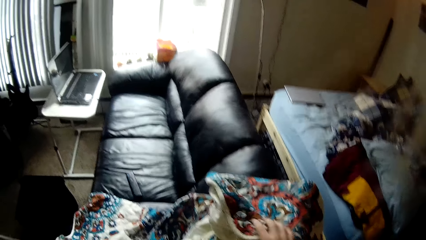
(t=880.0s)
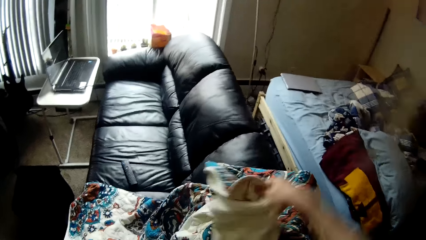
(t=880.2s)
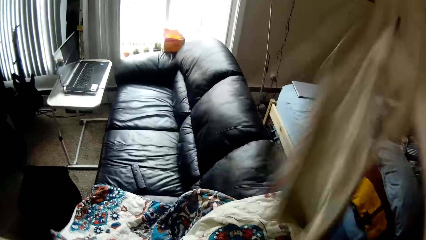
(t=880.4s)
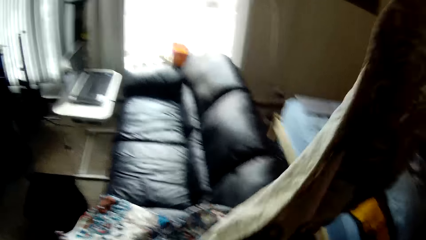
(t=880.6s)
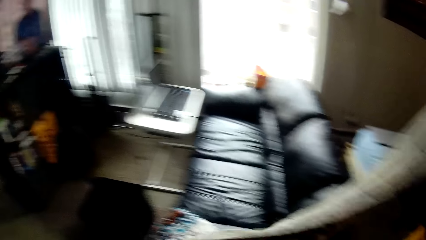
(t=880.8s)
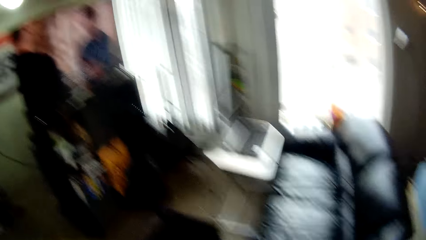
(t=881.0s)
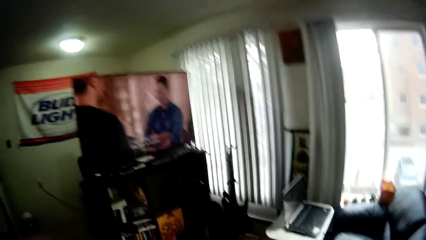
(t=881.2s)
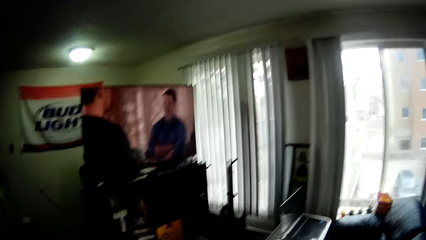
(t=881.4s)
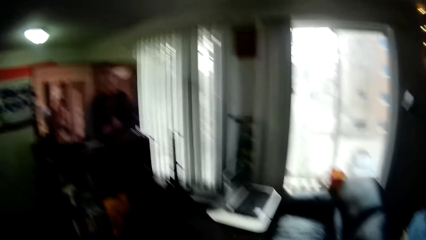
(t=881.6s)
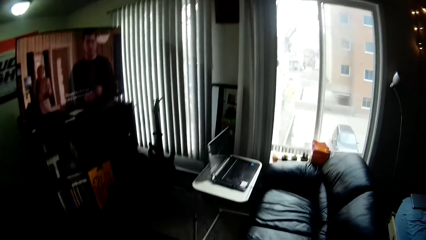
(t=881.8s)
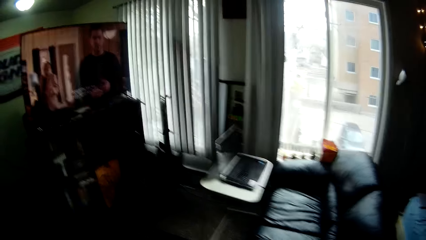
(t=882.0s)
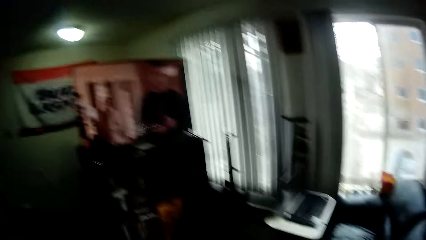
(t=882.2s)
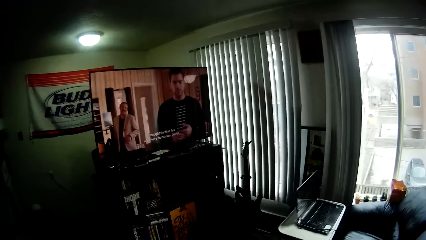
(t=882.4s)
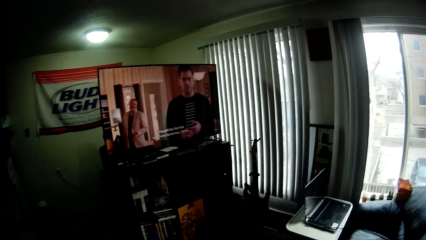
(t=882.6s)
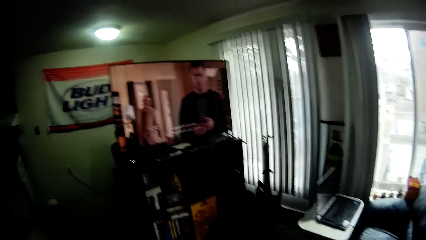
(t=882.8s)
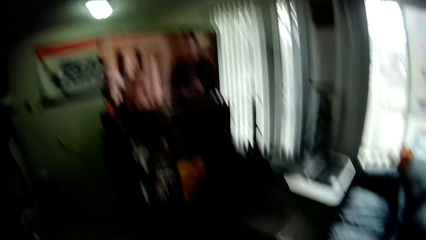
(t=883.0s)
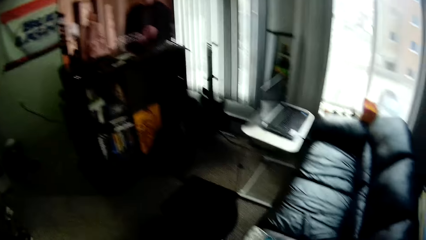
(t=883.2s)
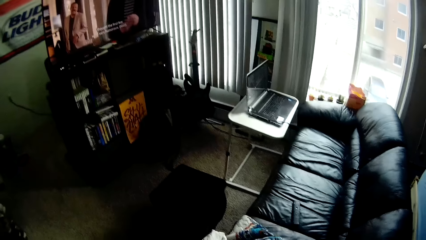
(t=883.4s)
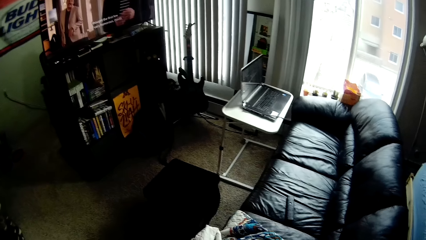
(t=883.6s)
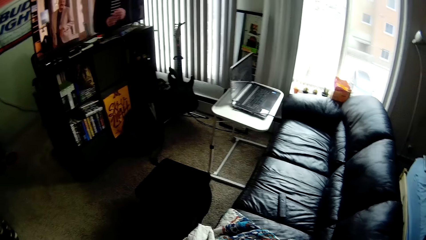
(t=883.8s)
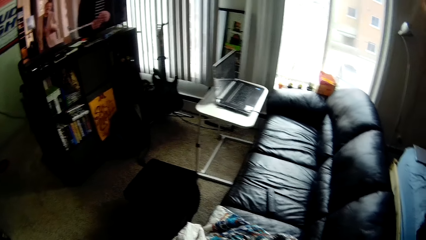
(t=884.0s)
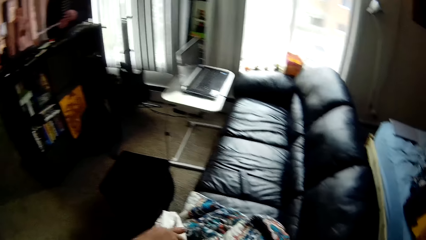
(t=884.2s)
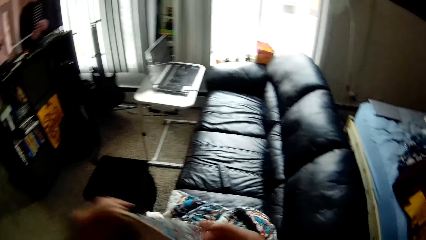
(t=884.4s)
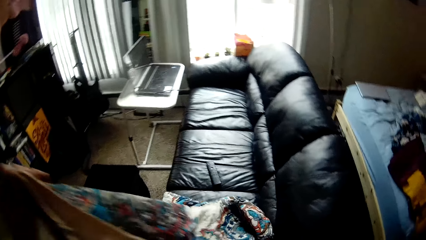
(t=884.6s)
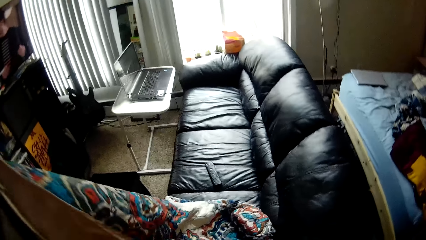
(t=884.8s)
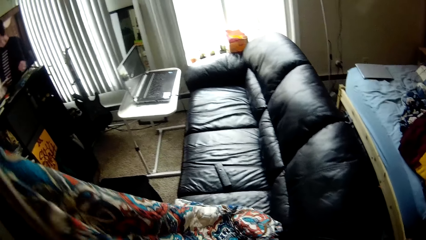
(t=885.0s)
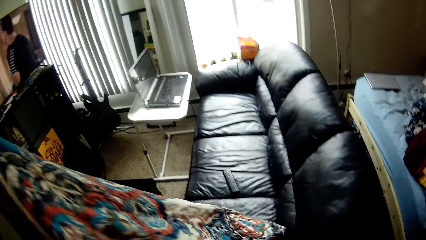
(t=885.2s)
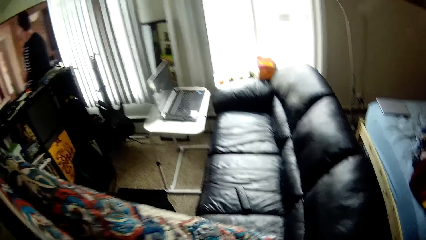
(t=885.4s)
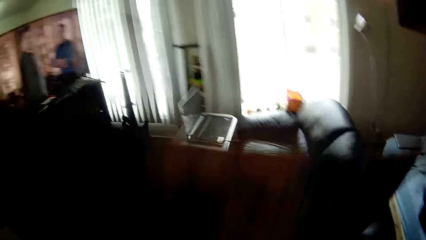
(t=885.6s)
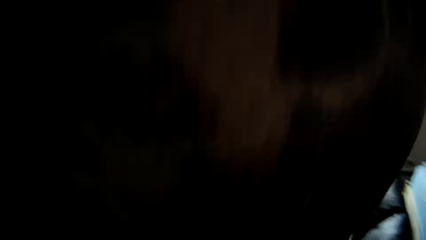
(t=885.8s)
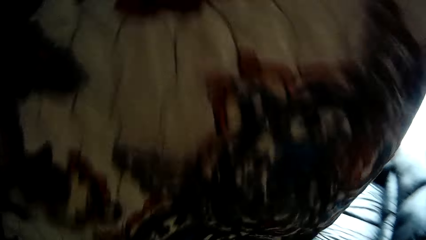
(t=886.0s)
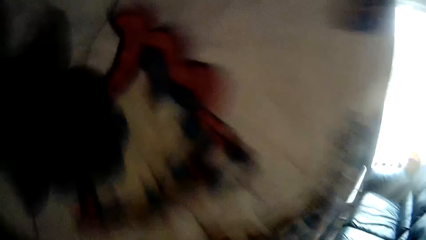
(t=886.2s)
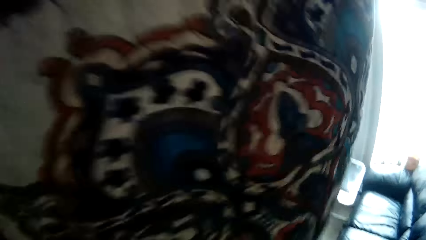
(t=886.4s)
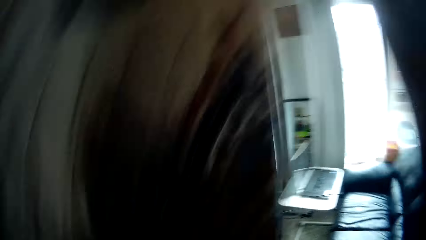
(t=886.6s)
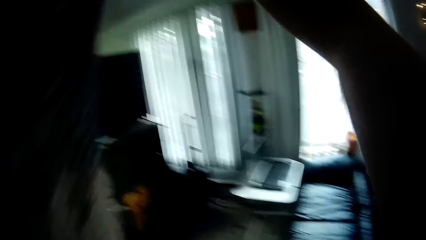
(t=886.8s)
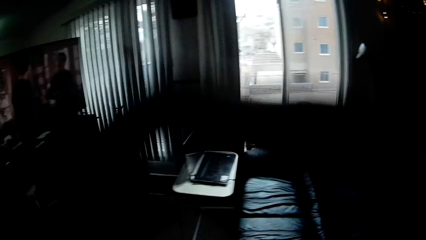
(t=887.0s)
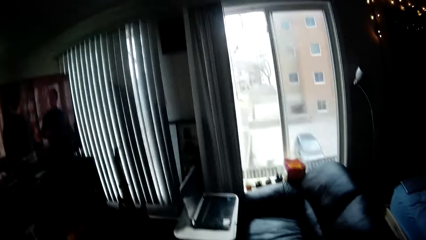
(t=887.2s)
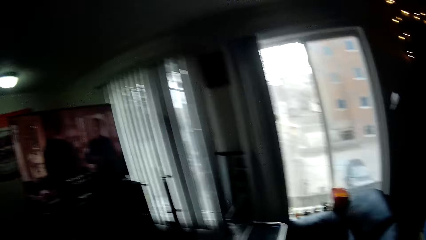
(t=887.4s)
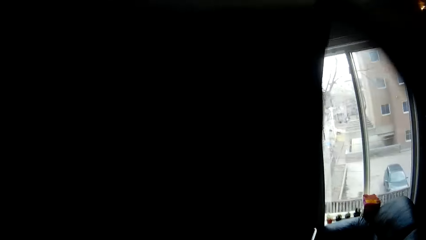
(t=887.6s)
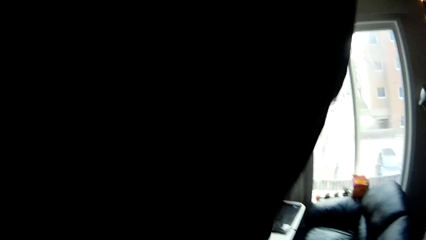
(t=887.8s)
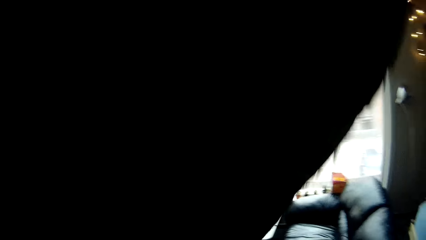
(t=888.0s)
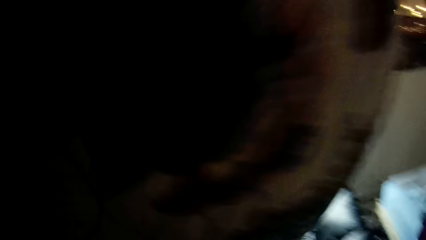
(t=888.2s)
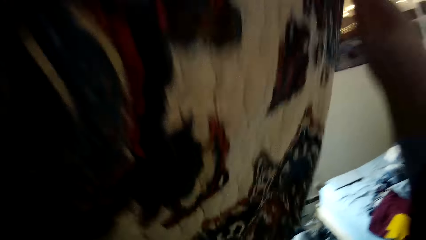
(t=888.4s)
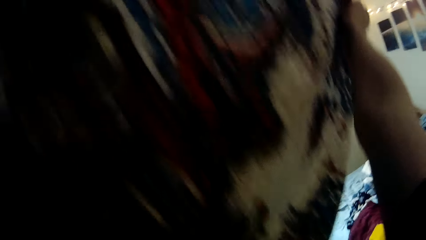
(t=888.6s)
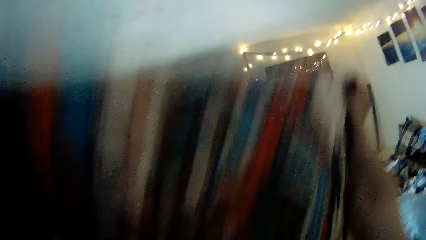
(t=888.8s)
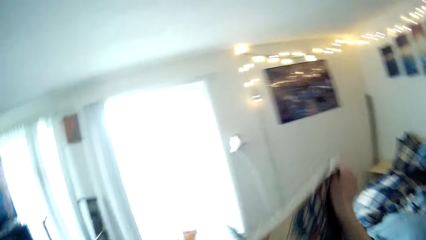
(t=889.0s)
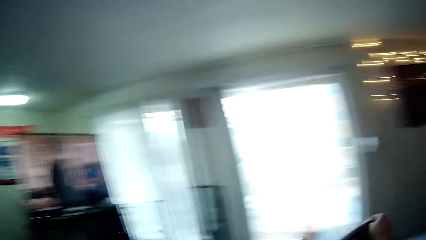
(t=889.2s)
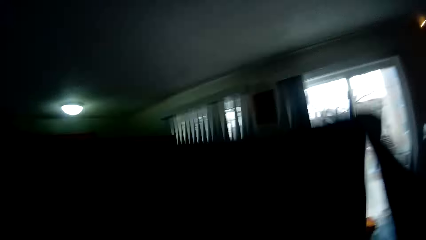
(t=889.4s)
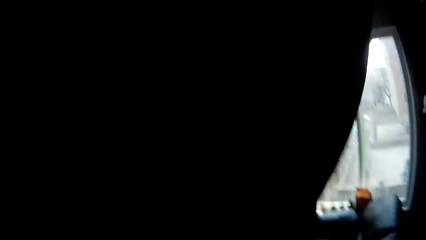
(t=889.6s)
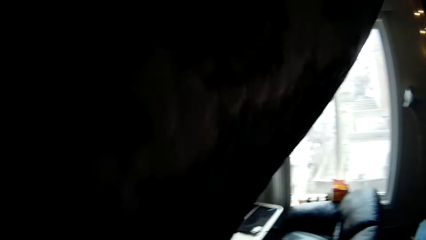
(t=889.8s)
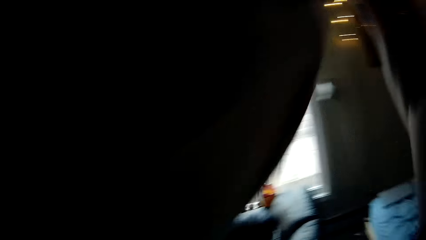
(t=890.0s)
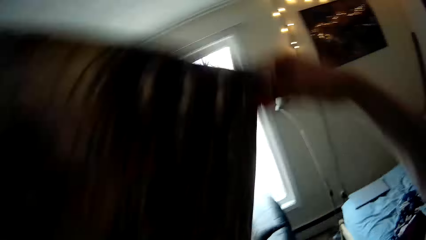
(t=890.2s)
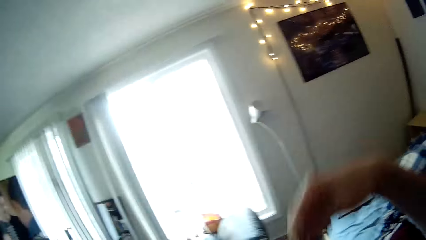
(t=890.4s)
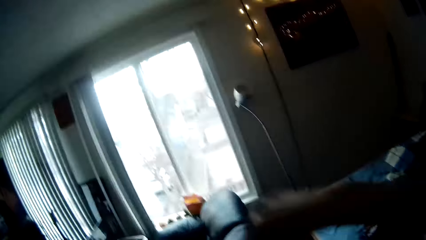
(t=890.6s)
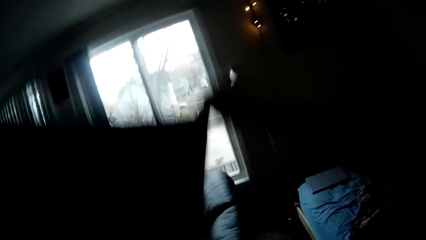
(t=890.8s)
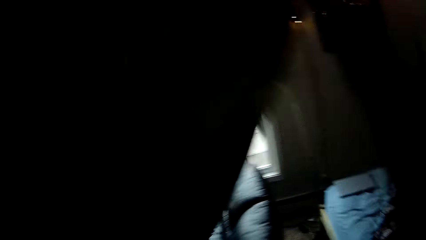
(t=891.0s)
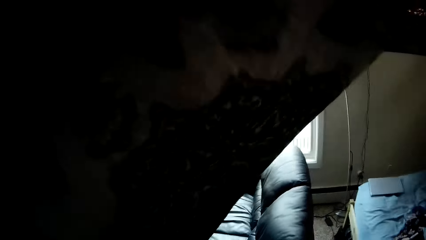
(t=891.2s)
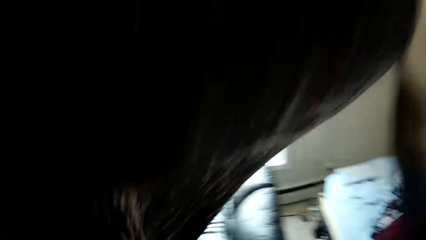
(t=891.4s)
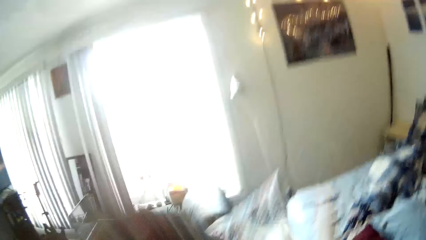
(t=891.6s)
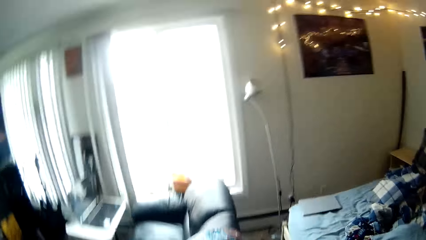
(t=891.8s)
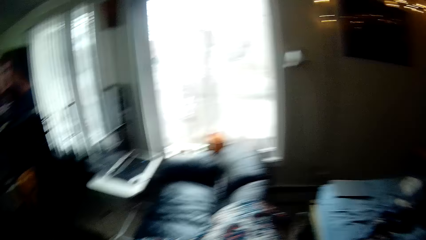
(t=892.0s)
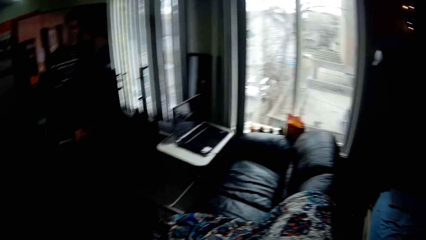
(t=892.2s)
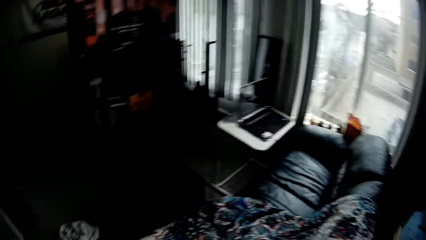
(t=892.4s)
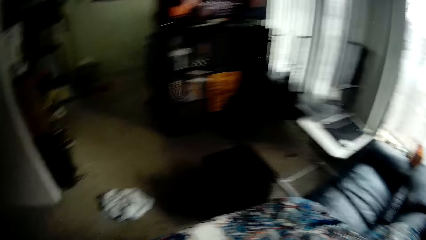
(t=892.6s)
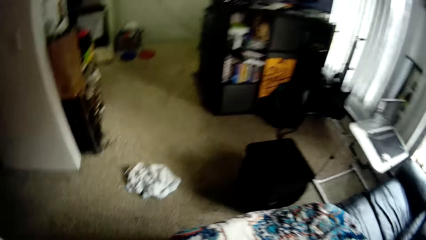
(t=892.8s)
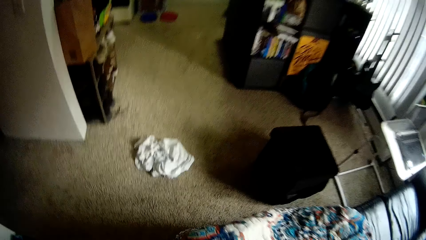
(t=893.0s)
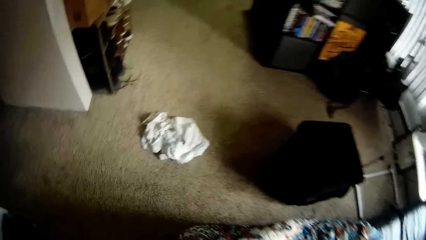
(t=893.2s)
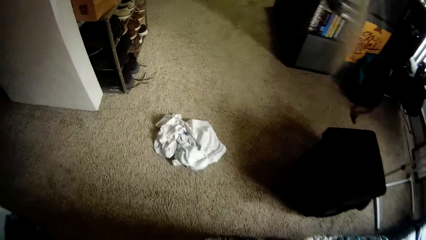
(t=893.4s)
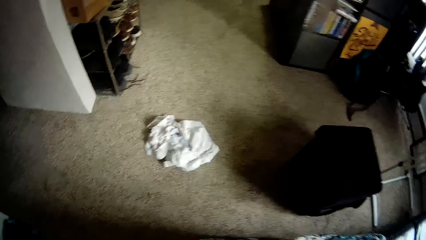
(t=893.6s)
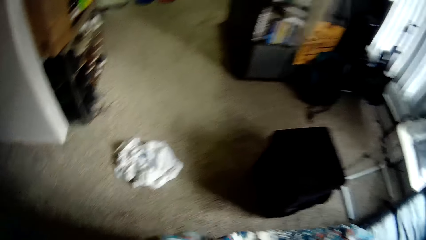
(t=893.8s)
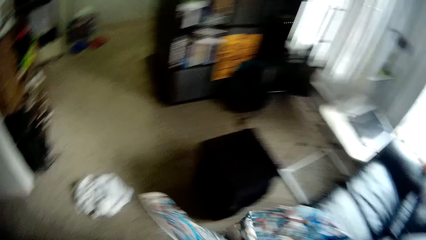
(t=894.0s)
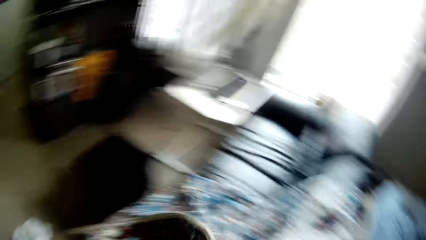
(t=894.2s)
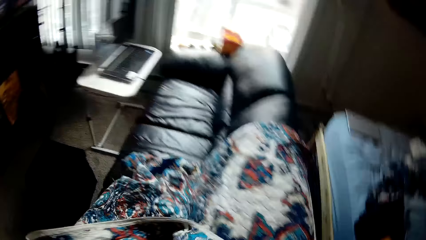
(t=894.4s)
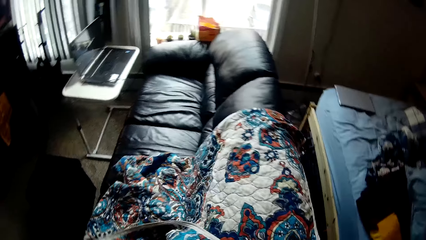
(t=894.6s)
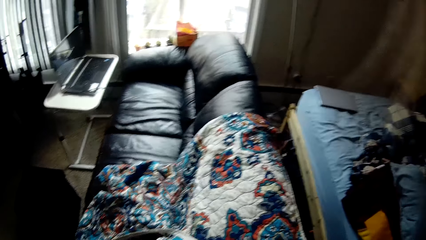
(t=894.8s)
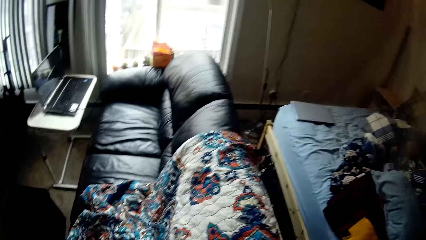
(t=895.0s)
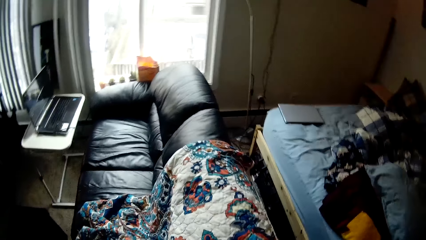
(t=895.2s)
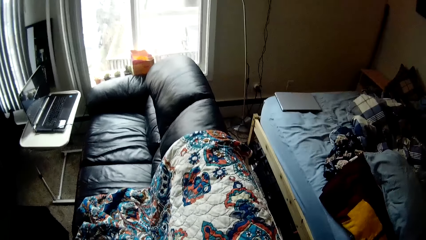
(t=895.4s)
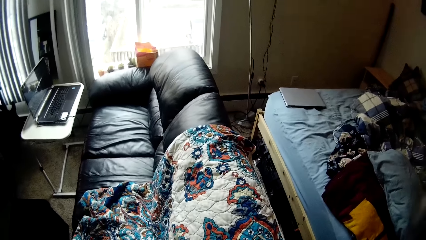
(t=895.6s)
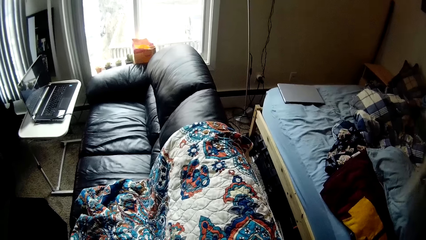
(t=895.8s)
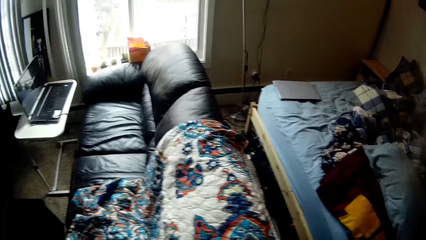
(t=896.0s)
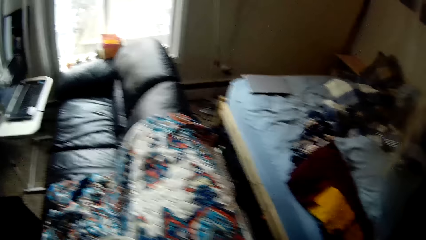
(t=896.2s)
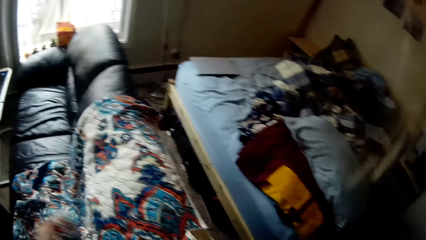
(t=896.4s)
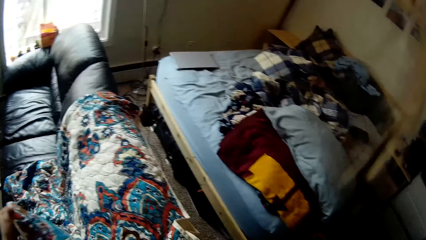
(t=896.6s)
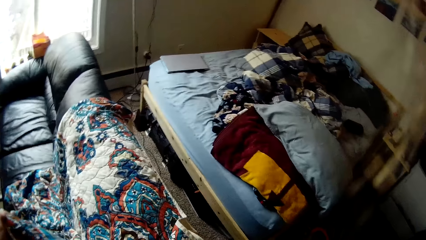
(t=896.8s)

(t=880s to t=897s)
The camera wearer raises a part of the duvet or piece of cloth on a sofa with her right hand. She looks around a room. She raises a part of the duvet on the sofa with both hands. She straightens the piece of cloth with hands. She spreads the piece of cloth on a seat.
